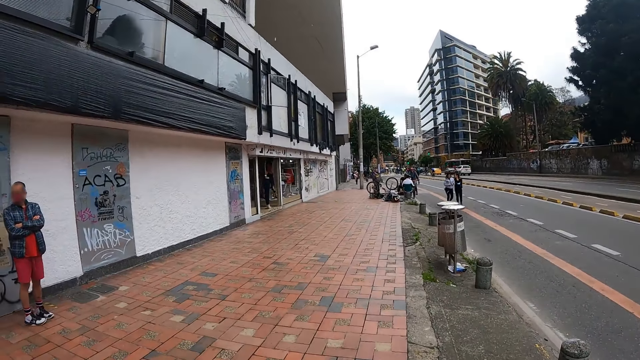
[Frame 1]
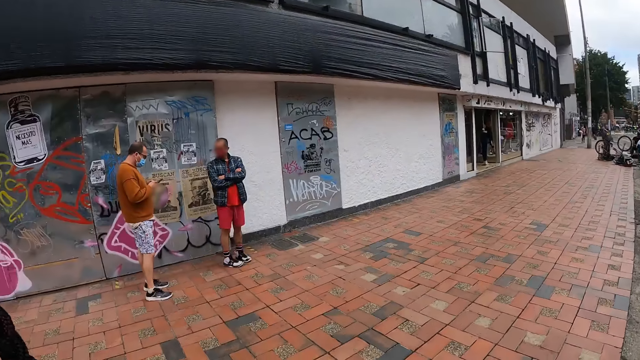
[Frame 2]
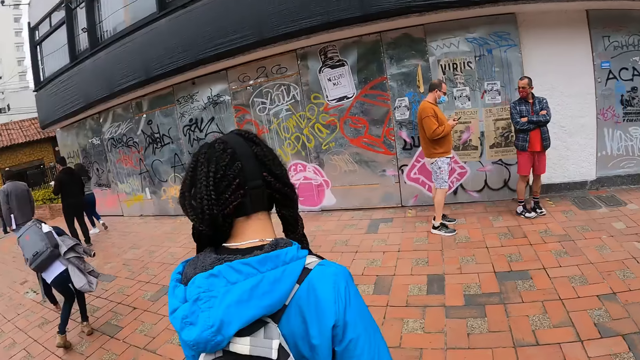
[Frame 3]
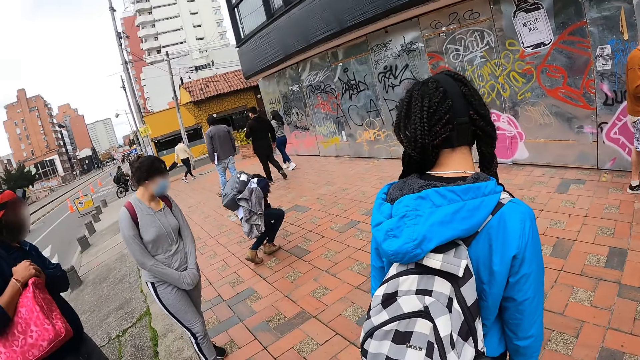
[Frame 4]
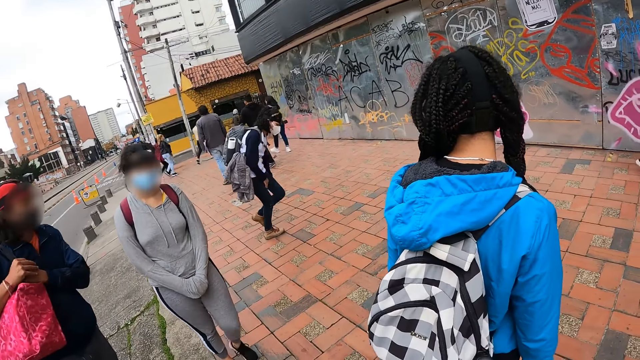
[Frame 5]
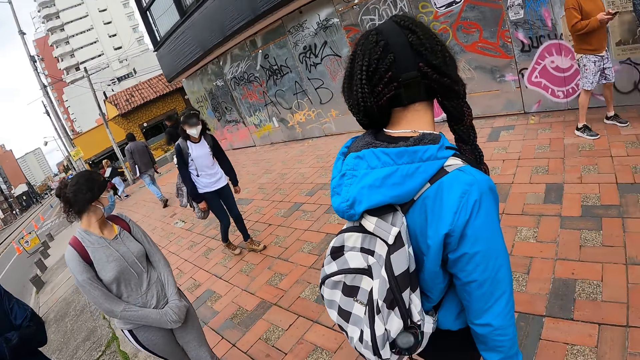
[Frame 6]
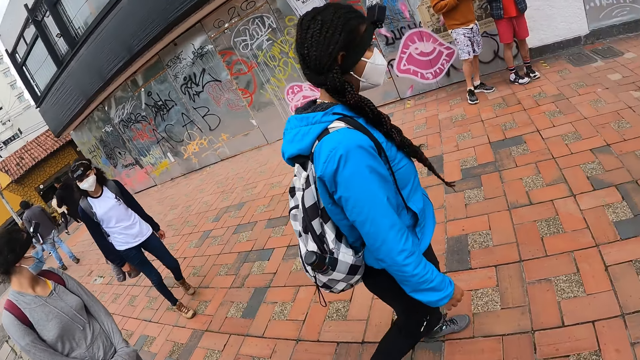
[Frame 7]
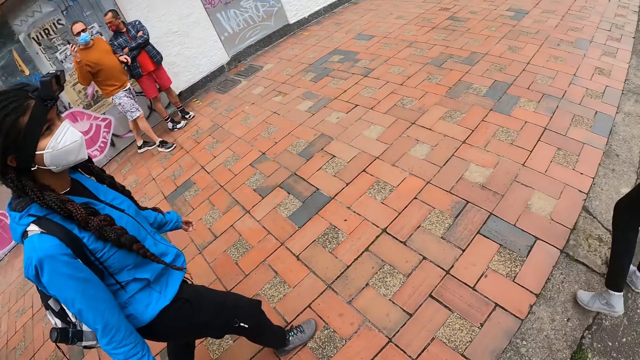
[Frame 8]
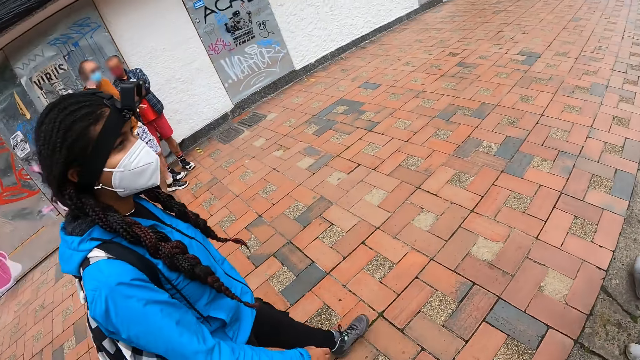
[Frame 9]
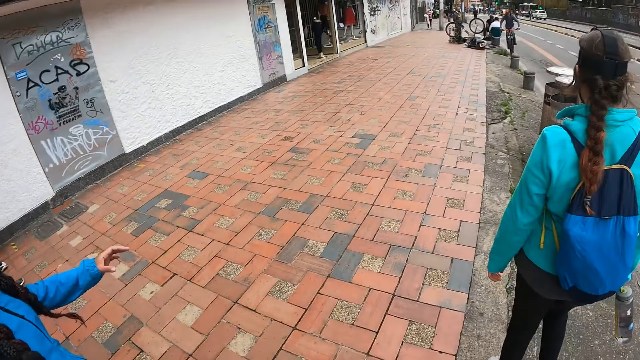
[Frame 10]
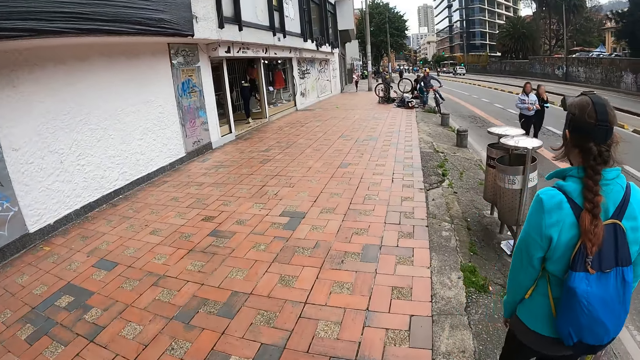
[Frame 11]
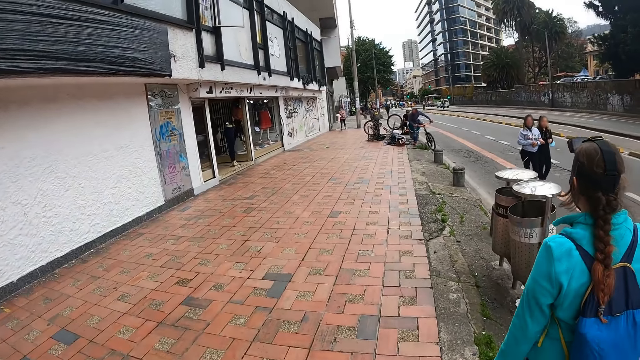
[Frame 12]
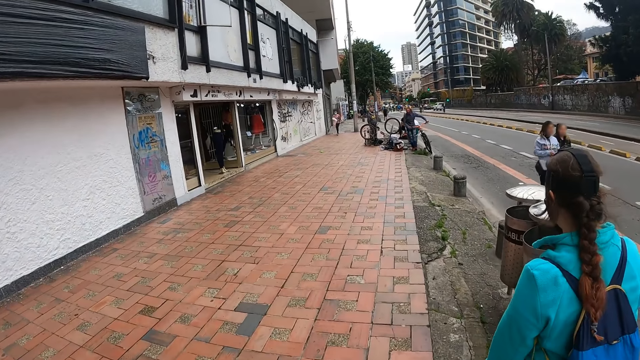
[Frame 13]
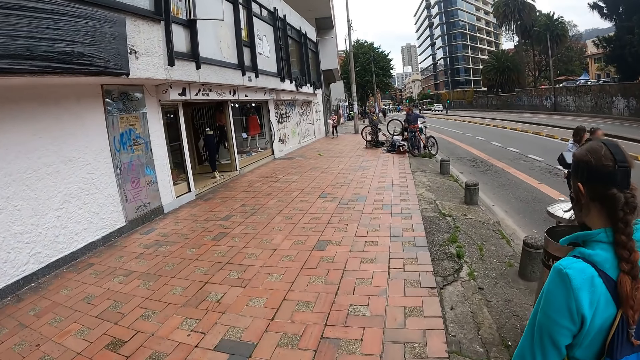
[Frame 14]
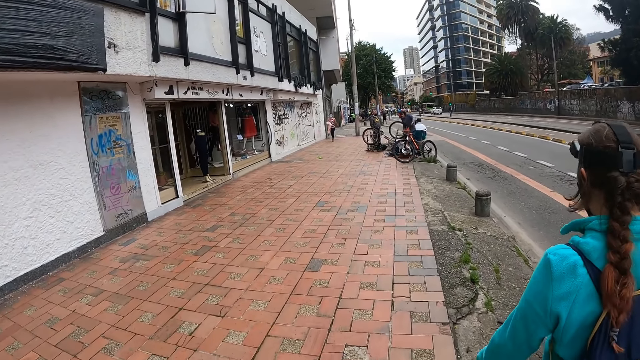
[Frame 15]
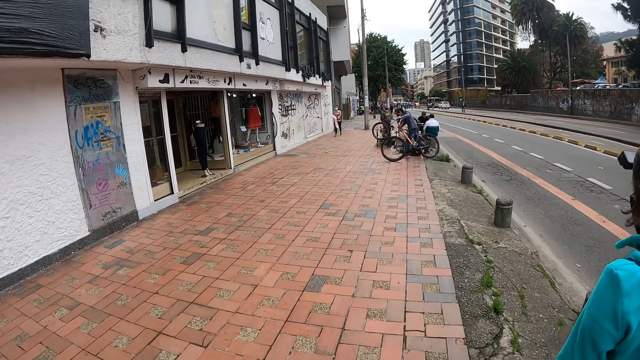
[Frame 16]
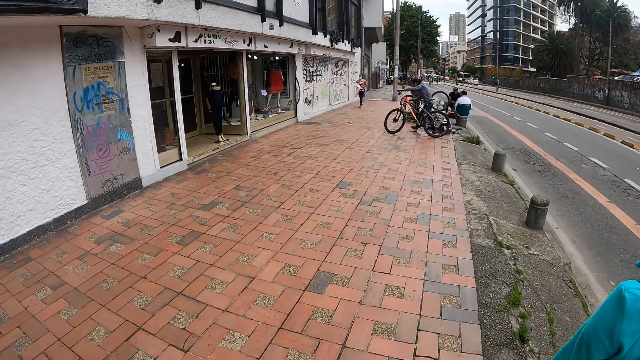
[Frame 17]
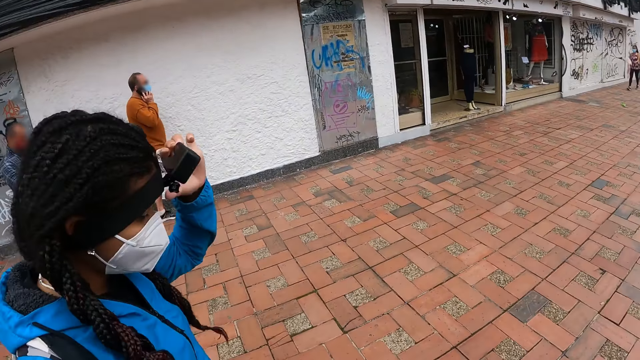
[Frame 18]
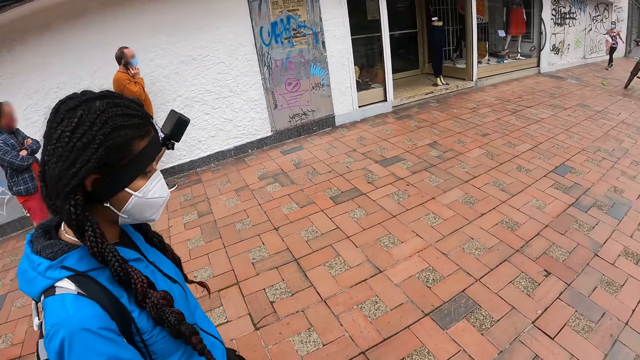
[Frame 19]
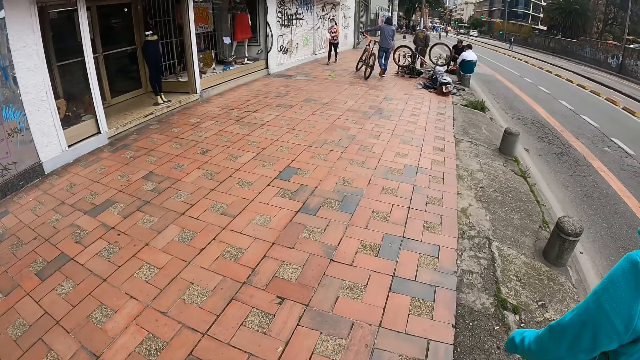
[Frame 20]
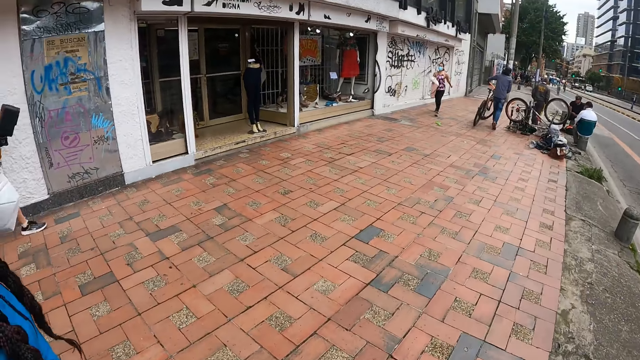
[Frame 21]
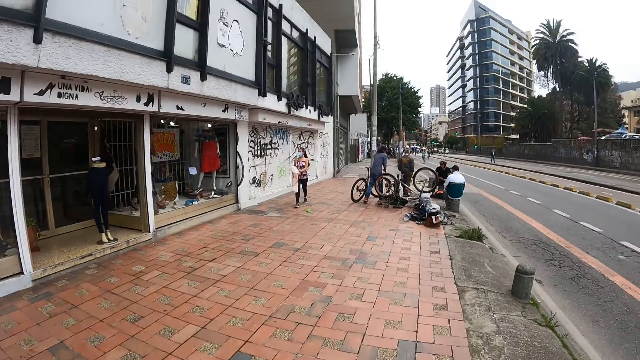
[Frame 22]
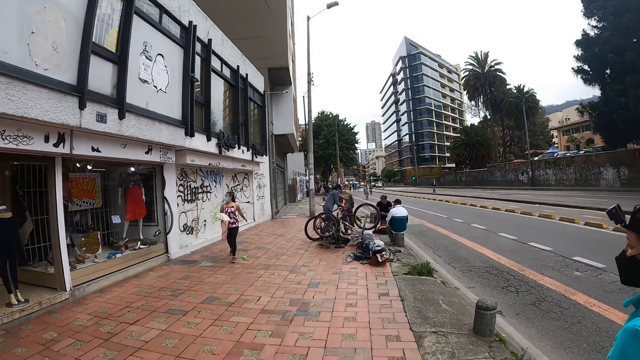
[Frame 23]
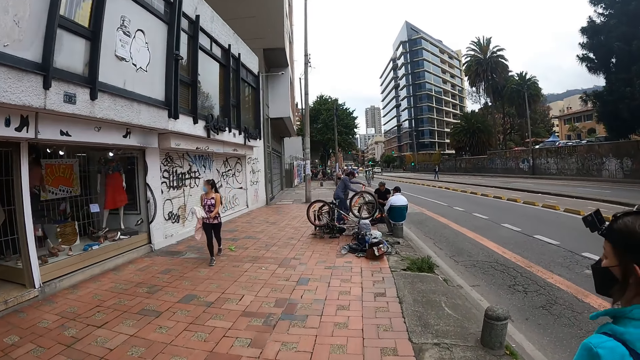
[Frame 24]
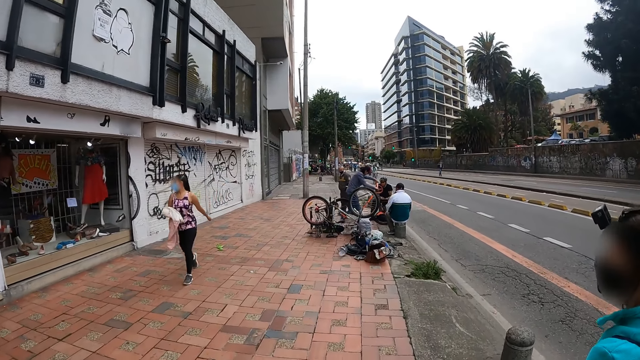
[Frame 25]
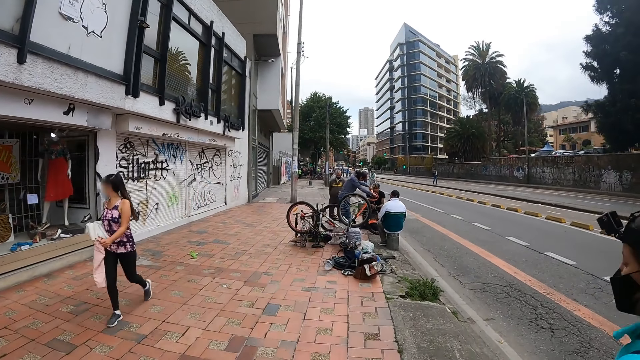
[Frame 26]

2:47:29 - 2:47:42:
The camera wearer looks back. The girl raises her left hand. The girl adjusts the camera on her head with her left hand.

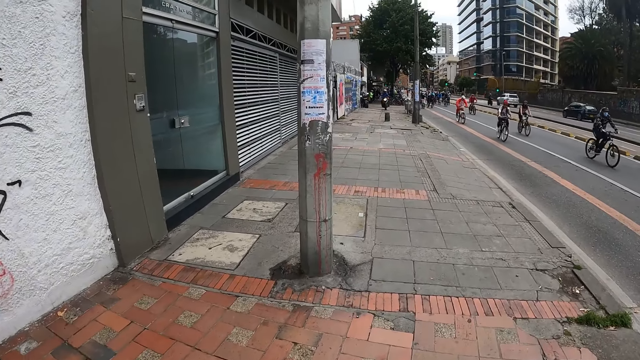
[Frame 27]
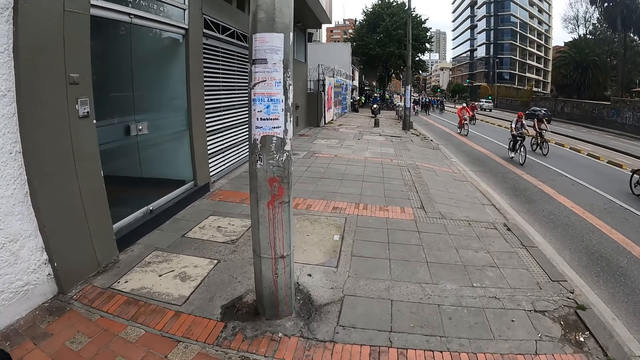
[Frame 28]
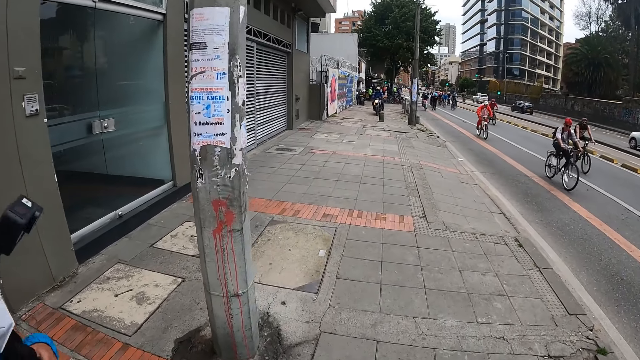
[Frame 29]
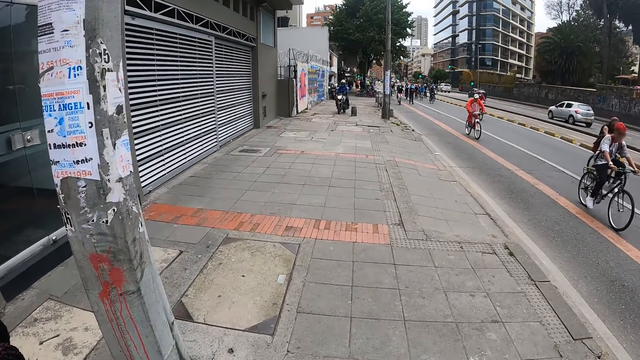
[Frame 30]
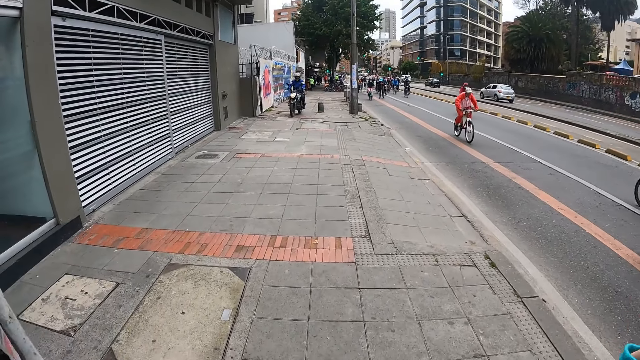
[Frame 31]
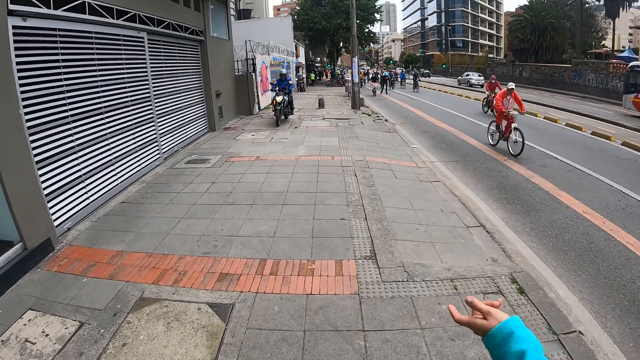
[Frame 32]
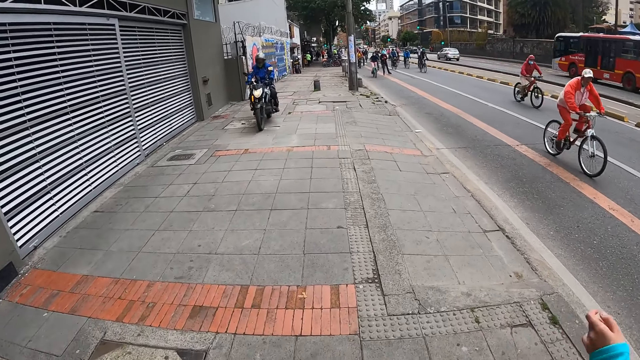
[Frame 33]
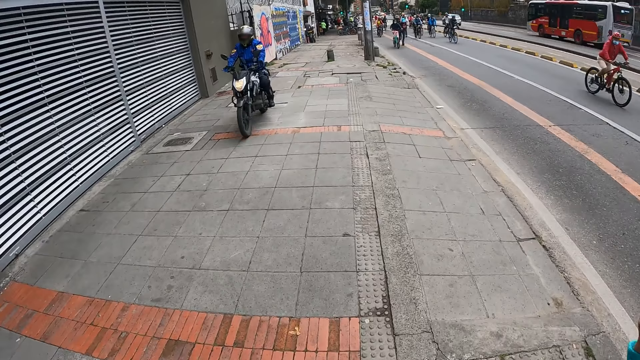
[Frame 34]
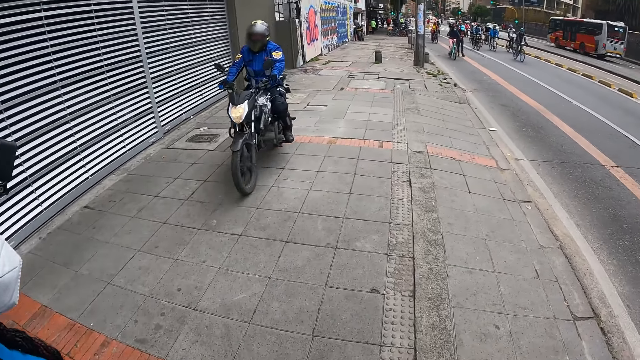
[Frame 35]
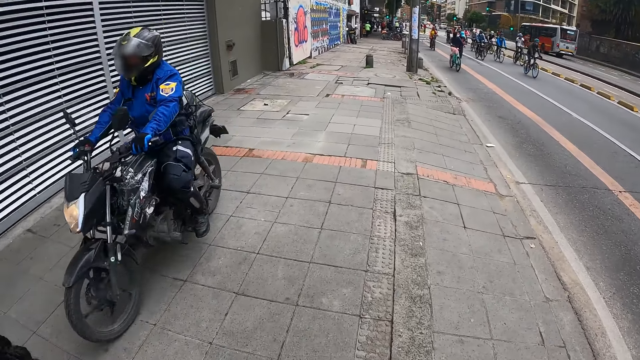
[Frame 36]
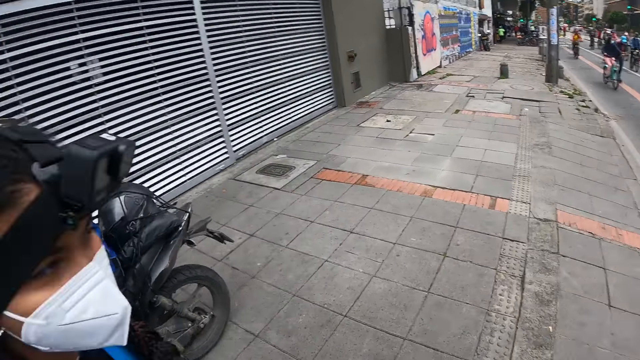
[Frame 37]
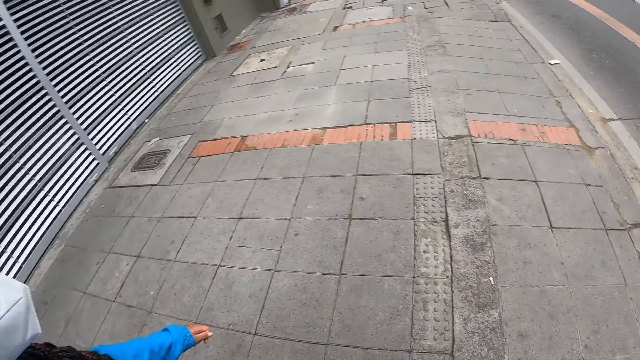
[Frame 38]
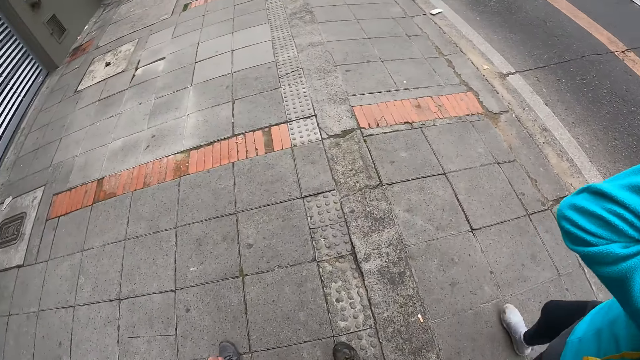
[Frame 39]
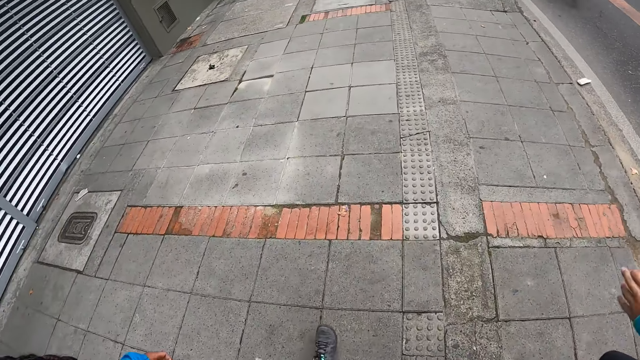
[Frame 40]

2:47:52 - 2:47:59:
The girl makes gestures with her left hand.
